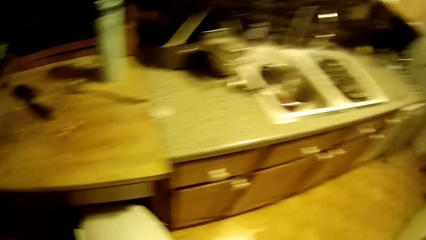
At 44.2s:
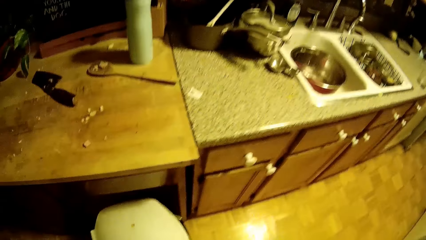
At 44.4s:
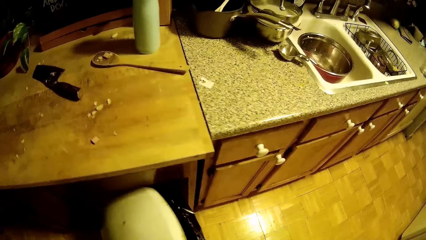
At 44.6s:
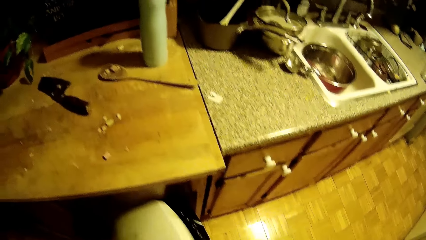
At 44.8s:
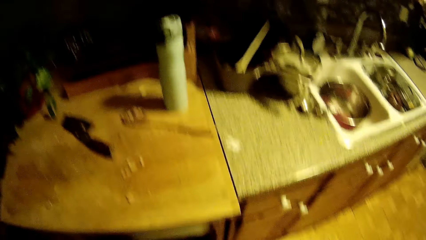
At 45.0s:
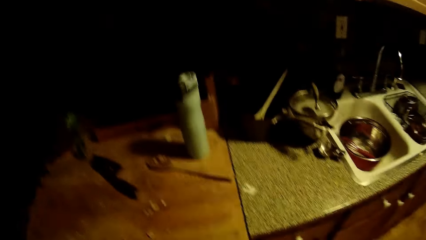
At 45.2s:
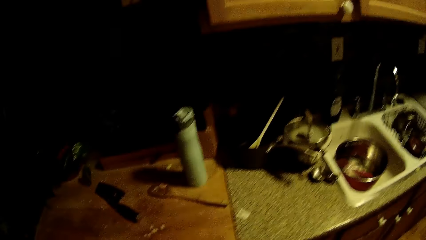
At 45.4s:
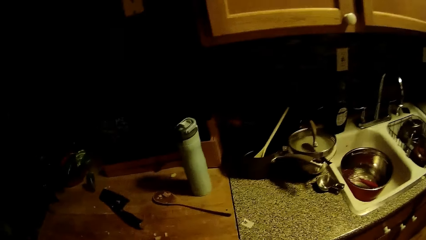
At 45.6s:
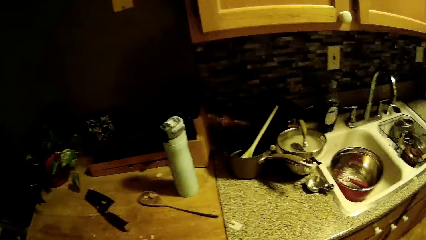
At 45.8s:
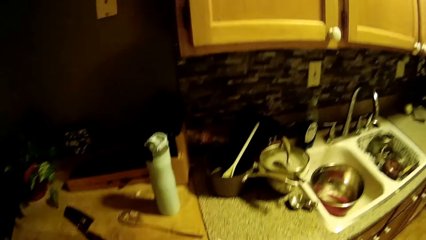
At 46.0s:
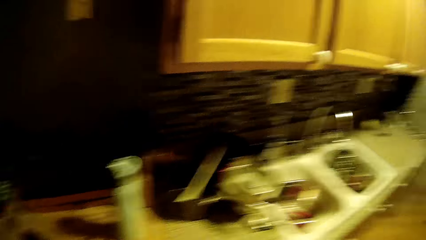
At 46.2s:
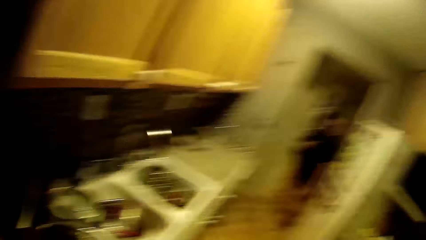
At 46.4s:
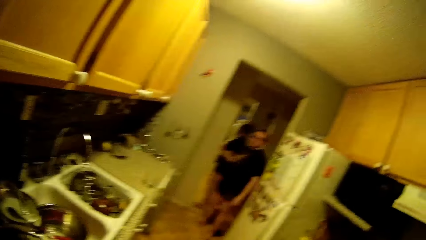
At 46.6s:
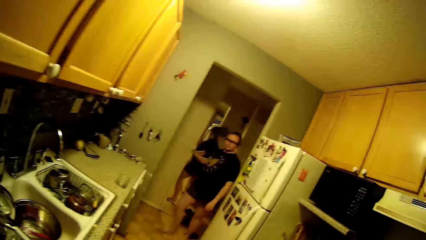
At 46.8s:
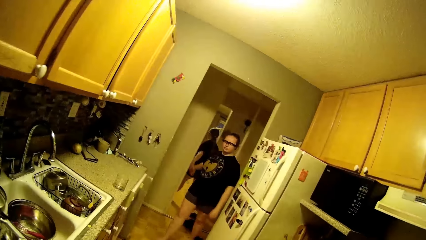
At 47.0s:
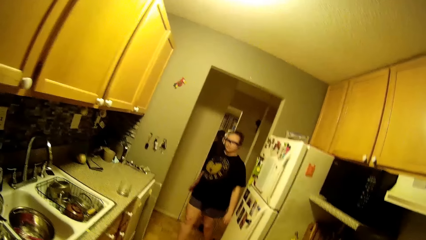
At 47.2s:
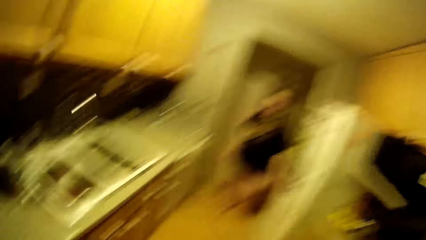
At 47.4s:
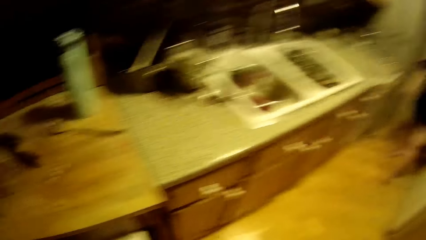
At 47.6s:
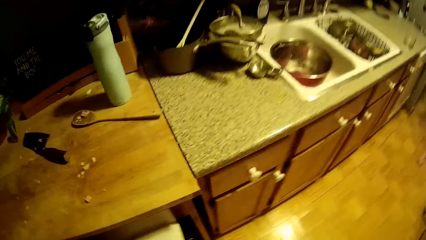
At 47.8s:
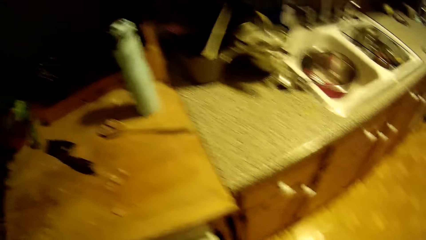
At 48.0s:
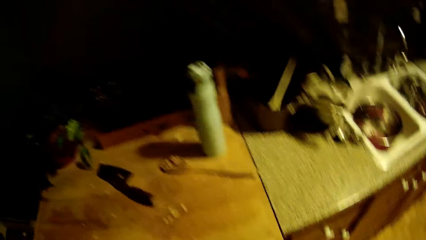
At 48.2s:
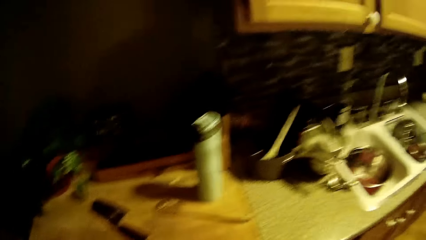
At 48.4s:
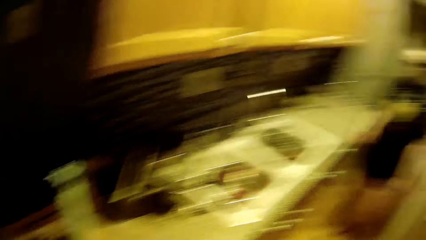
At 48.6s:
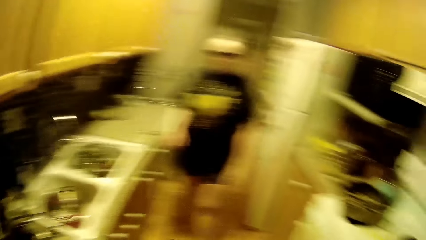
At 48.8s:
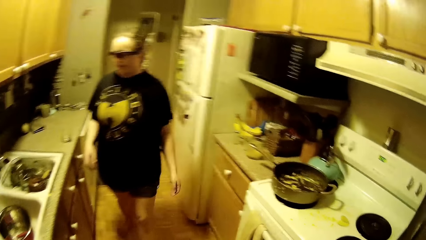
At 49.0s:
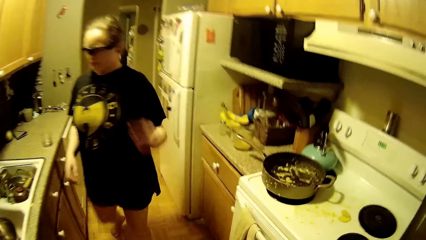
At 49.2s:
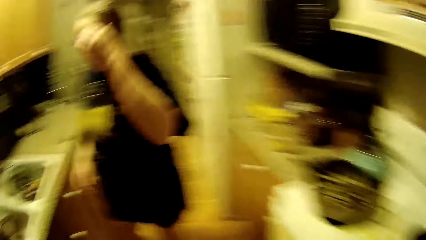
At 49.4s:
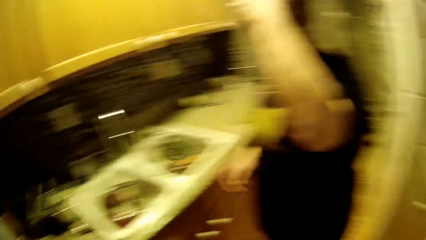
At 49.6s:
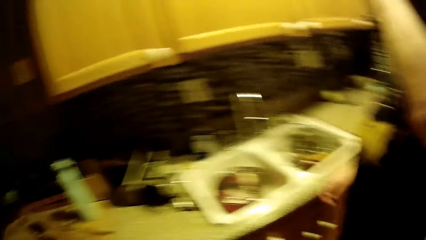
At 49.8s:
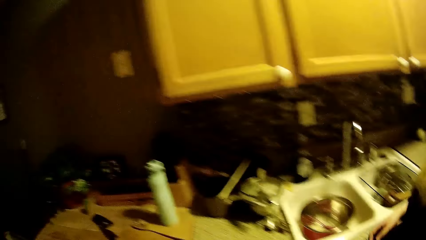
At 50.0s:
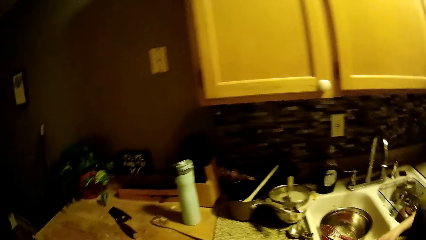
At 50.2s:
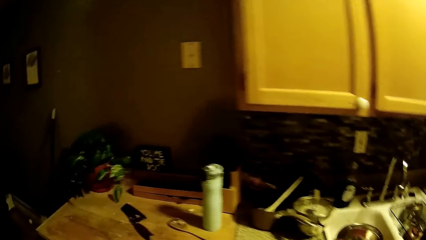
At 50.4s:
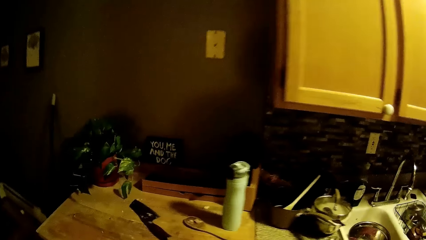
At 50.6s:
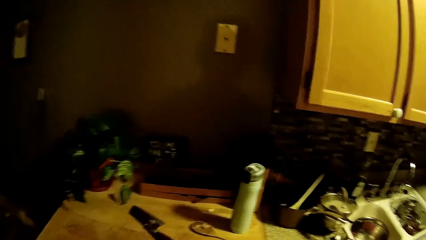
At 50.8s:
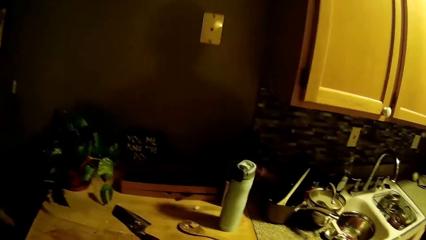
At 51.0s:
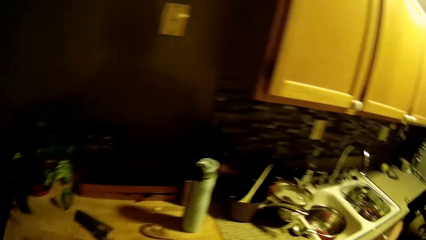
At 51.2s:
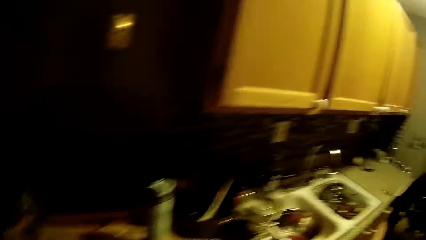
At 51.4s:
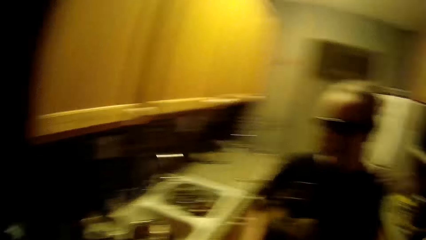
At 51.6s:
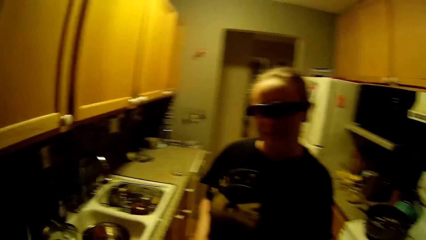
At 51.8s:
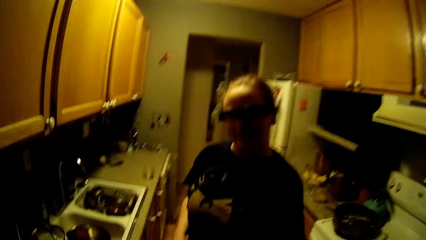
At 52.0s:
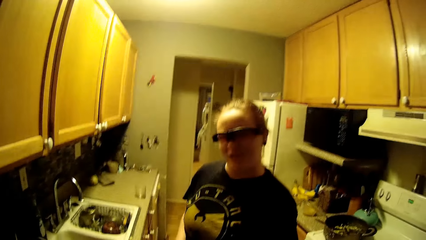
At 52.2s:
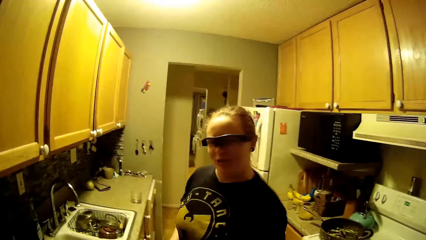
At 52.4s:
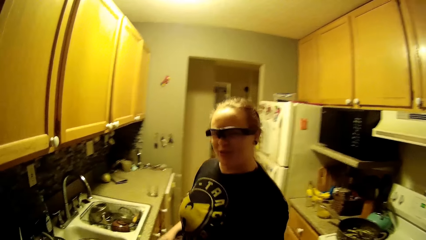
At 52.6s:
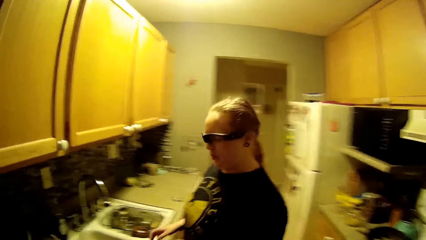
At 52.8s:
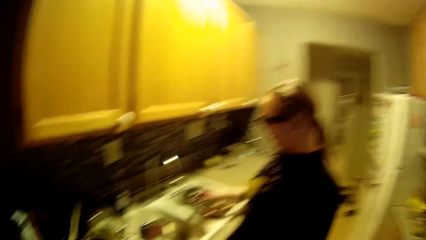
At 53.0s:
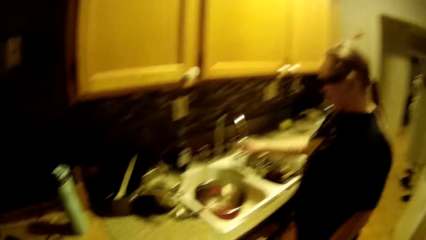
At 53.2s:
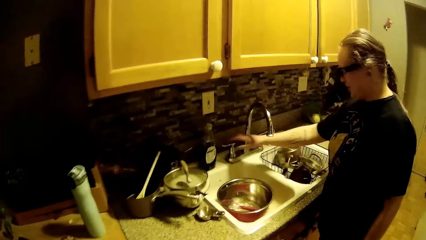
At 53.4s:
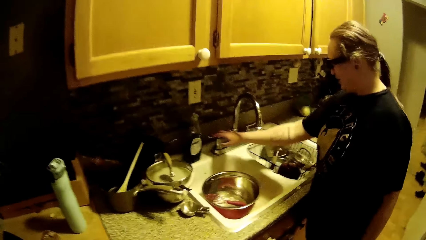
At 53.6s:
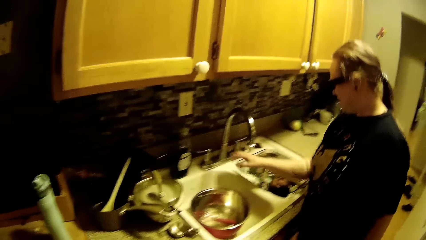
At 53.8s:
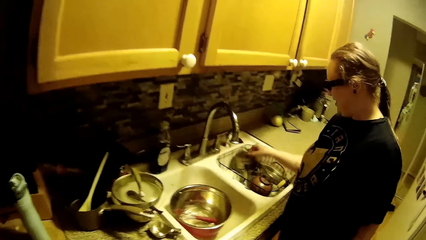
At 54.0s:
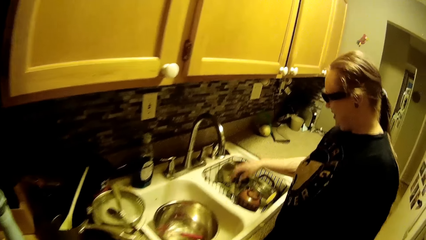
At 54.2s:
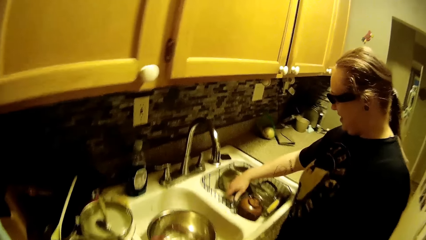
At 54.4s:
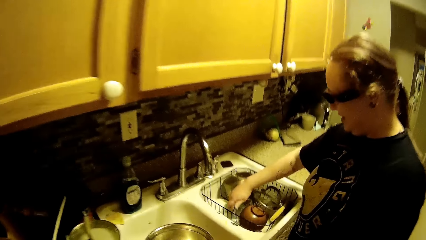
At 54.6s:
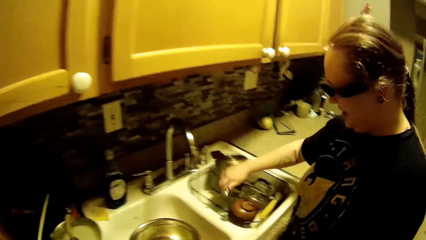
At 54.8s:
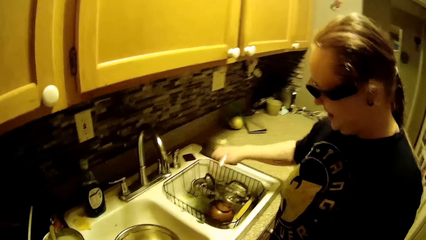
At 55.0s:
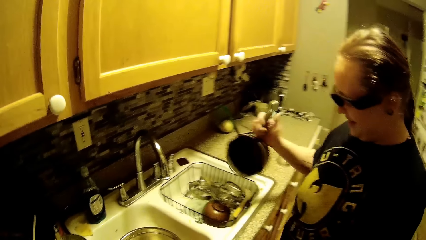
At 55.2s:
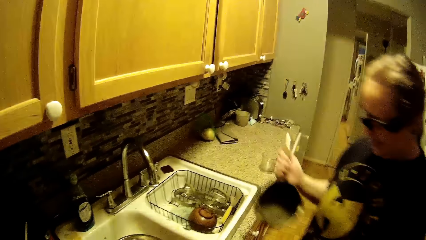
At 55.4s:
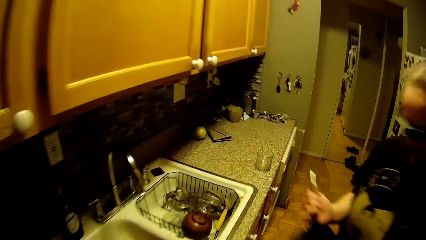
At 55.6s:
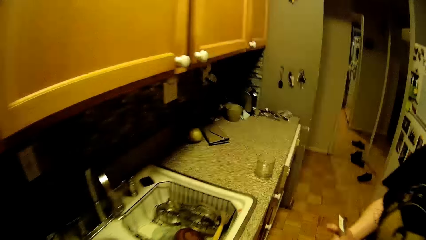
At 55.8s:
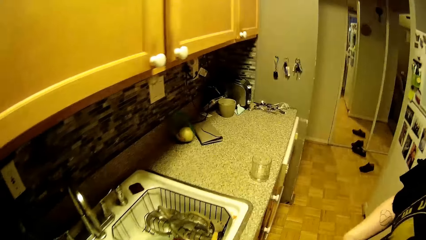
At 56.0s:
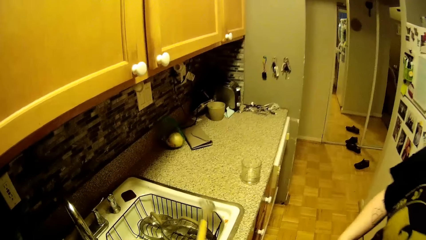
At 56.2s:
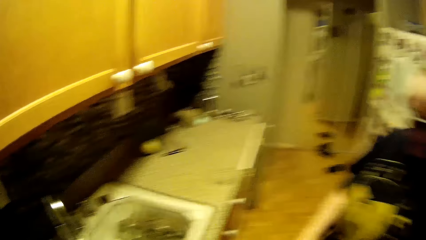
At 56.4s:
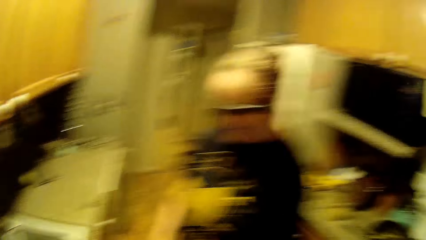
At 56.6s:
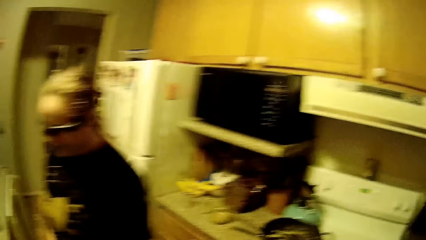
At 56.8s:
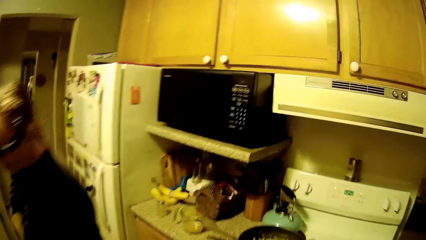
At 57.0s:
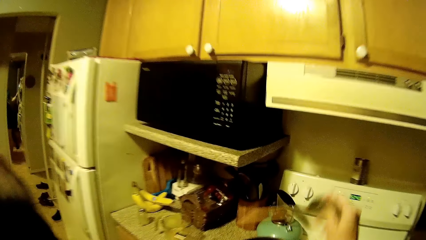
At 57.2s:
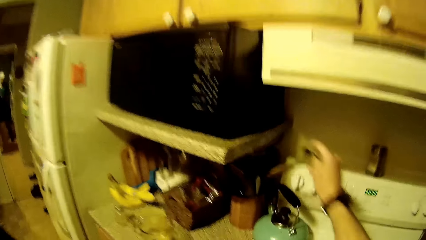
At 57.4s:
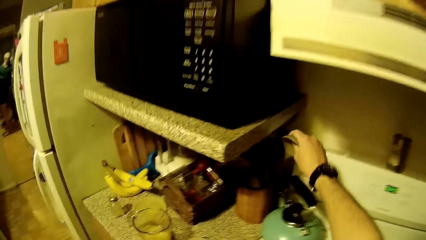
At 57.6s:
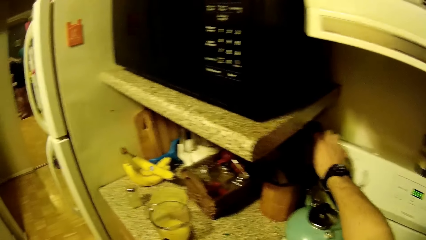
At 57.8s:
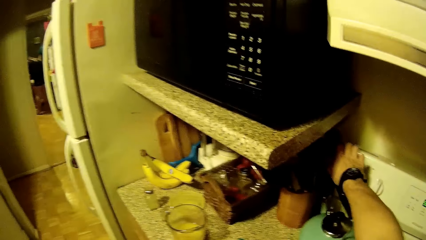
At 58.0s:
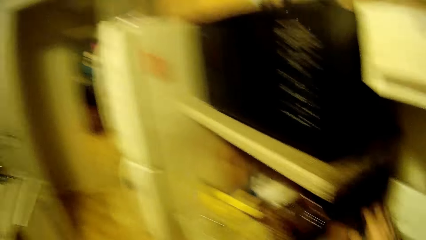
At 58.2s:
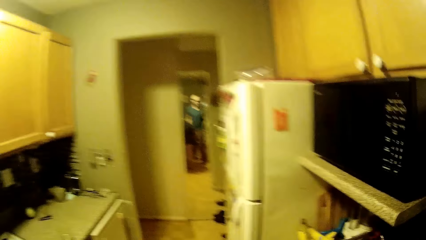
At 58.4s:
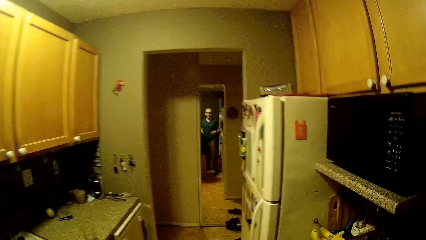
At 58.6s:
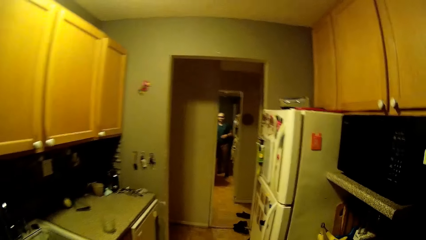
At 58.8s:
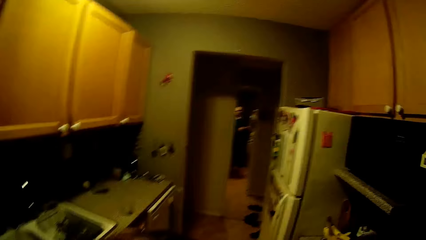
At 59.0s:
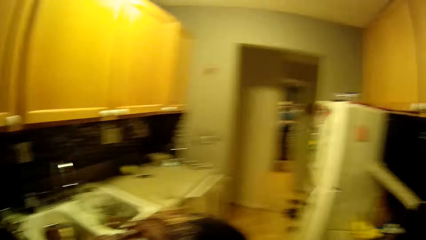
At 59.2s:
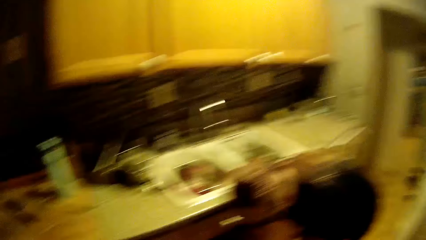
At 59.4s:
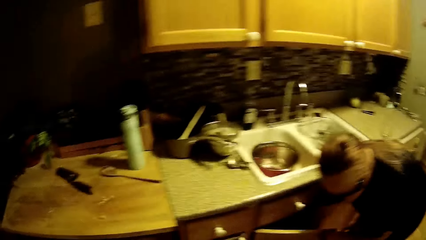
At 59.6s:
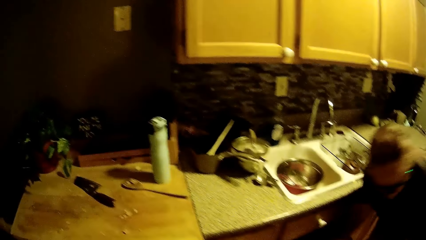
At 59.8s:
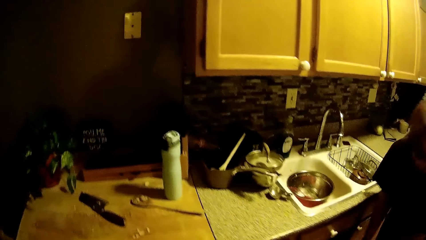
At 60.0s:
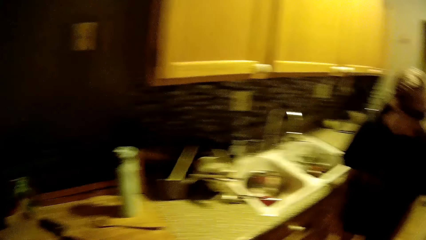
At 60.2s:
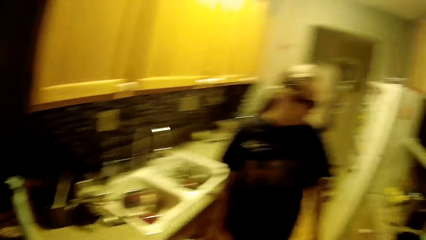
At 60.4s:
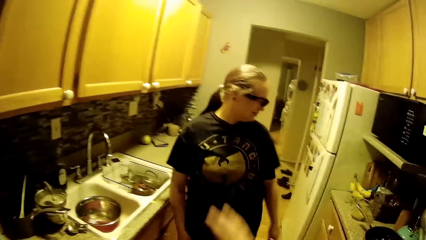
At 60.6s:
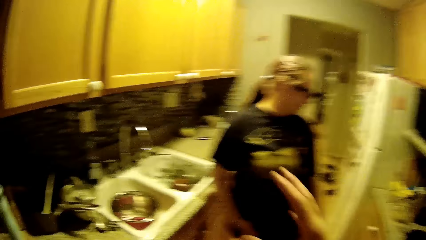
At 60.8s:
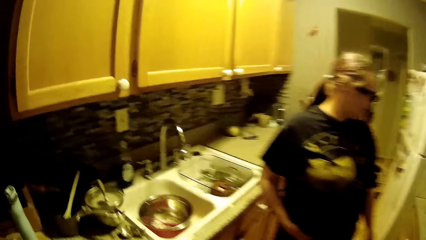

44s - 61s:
The camera wearer opens a waste bin or shelf with his left hand. The woman touches her head. The camera wearer walks. The woman touches a tap with her right hand. She picks a sauce pan in a sink with her right hand. The camera wearer drops a spoon in a cutlery holder on the cabinet top with his right hand. The woman closes a cabinet with her left hand.
